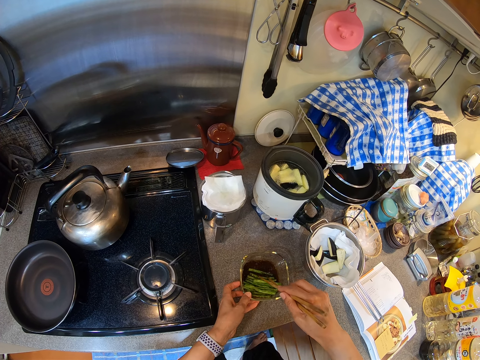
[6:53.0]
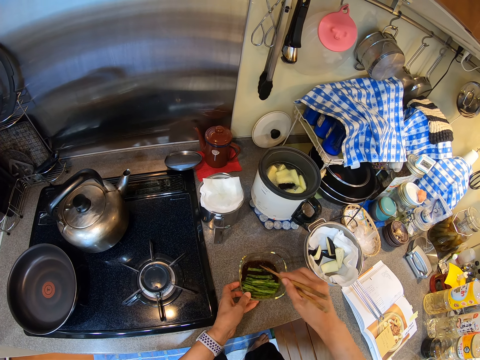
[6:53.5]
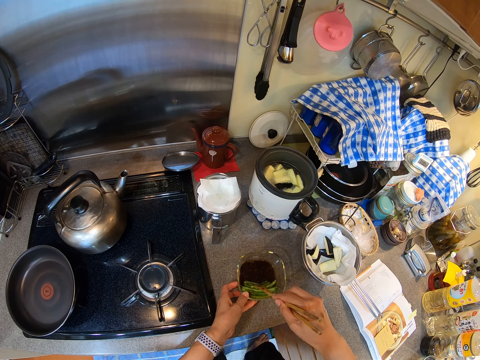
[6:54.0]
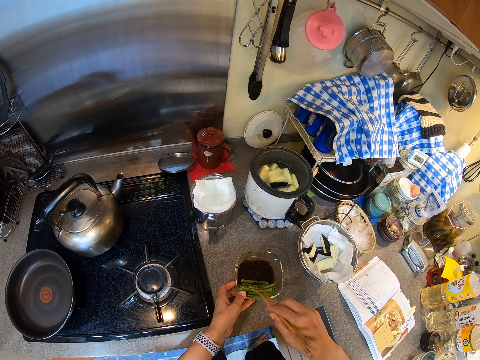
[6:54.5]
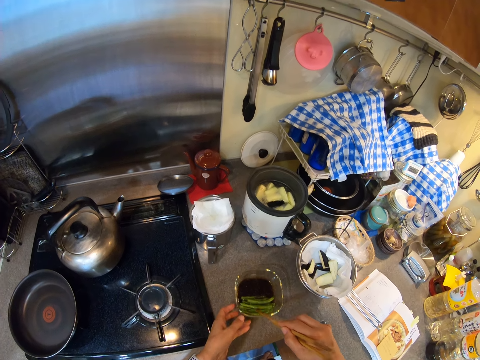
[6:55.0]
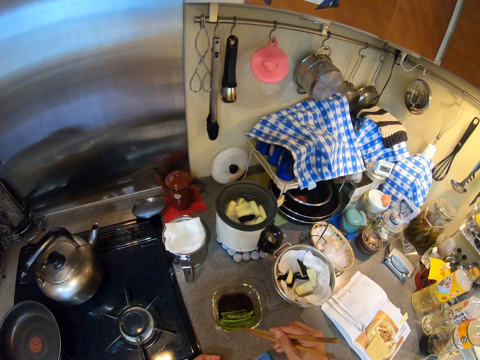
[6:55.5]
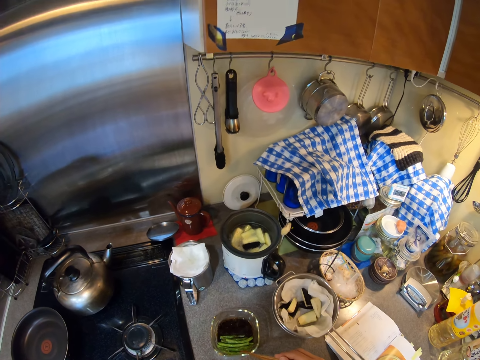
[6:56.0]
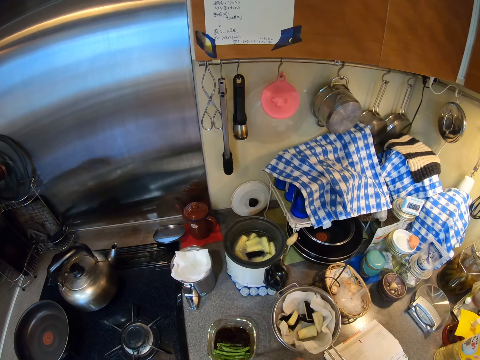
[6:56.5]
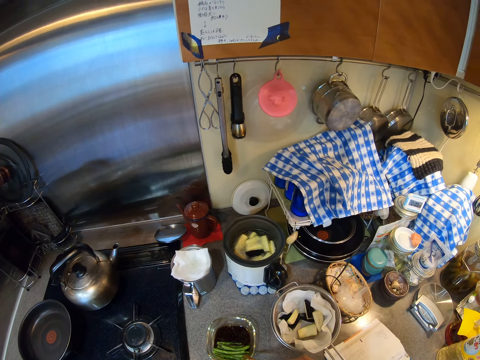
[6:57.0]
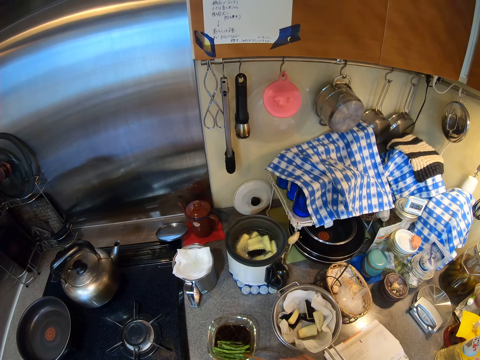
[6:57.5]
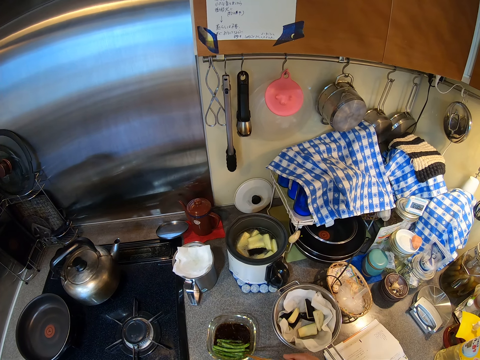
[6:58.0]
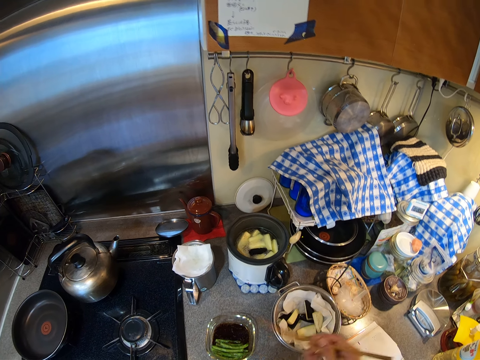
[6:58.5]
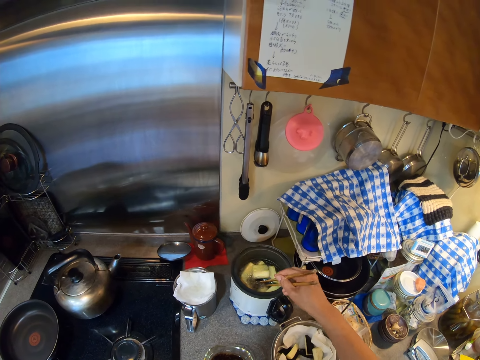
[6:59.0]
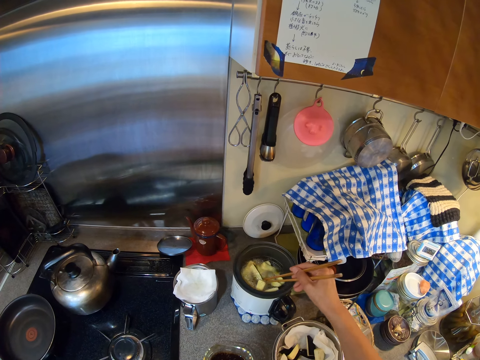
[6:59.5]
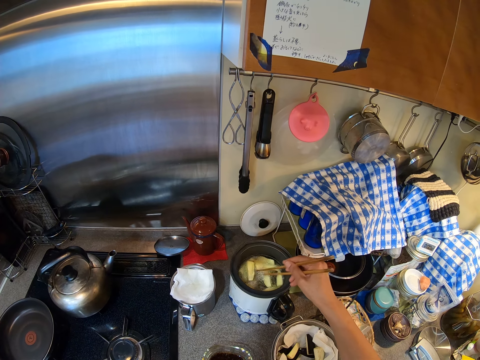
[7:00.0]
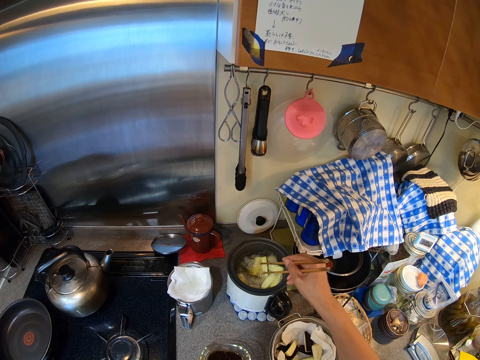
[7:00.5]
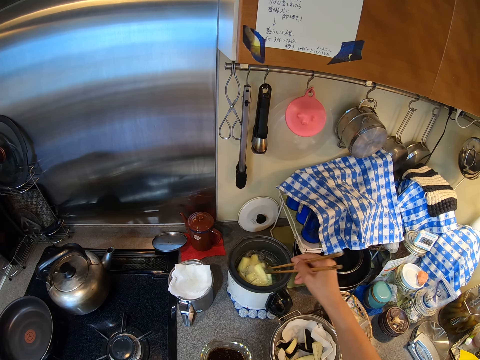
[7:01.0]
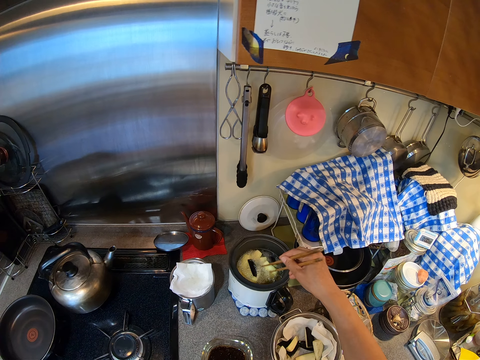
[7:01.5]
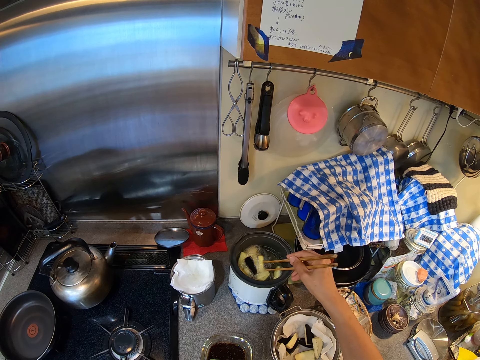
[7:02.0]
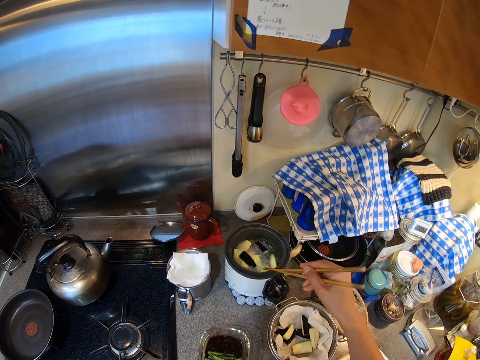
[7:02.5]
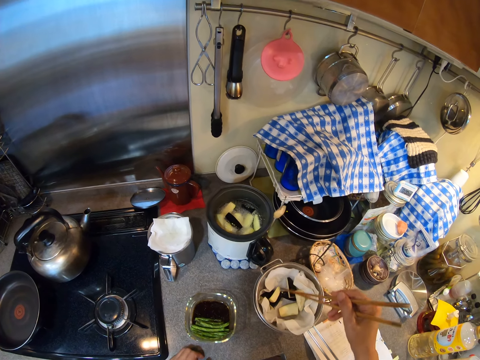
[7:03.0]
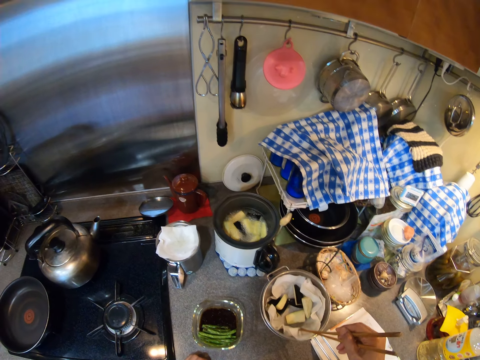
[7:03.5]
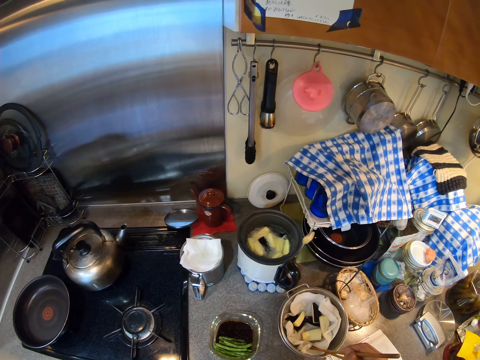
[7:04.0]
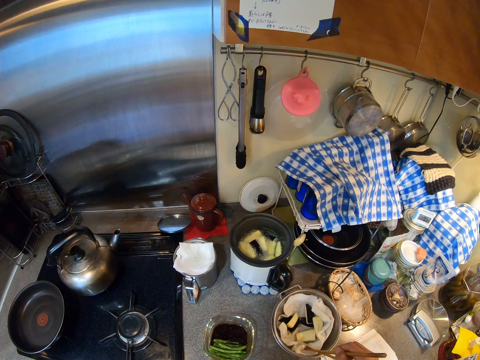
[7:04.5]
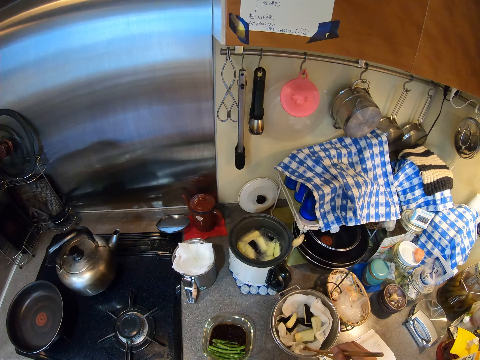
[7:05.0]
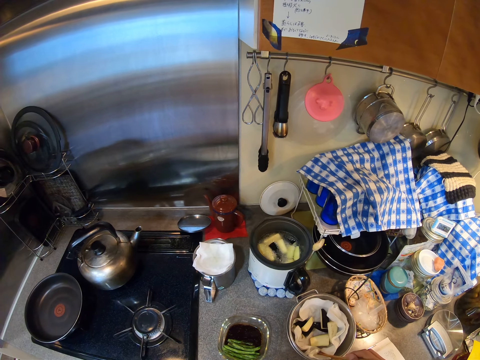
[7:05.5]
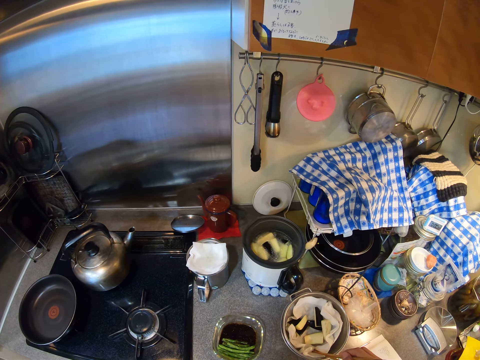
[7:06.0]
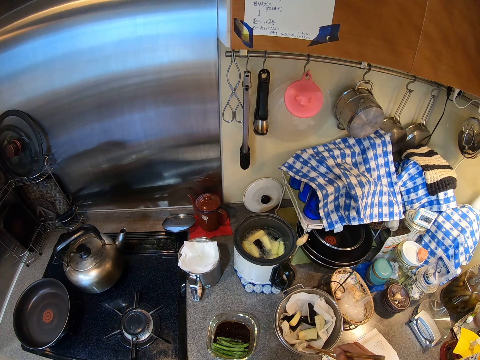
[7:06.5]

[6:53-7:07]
The camera wearer moves the left hand back. They stir the vegetables in the deep fryer. They stare at the eggplant. They lift the sticks up. They stare at the vegetables in the deep fryer. They put the sticks in the pot. They knock the sticks.

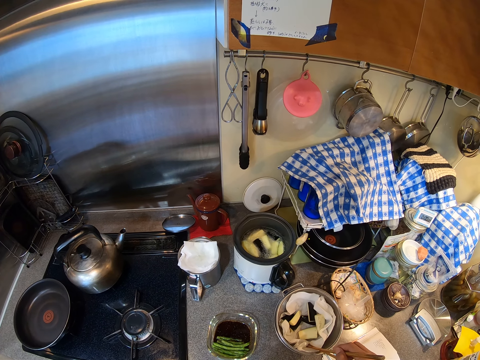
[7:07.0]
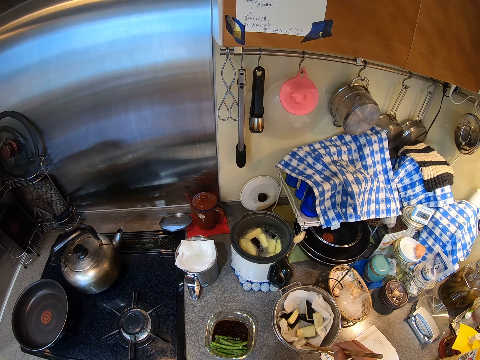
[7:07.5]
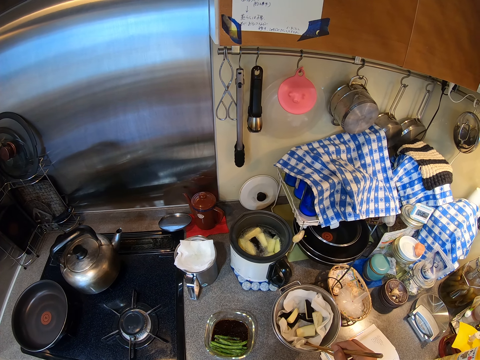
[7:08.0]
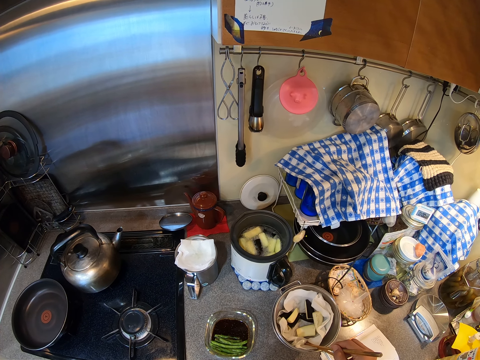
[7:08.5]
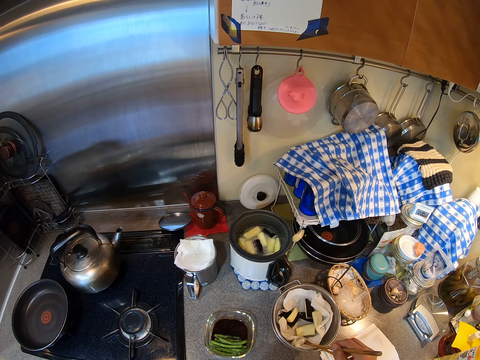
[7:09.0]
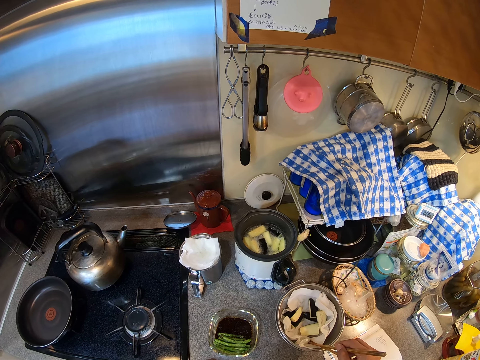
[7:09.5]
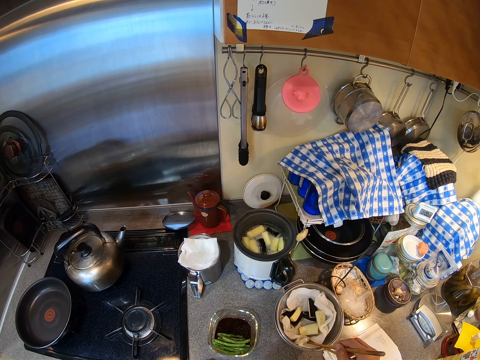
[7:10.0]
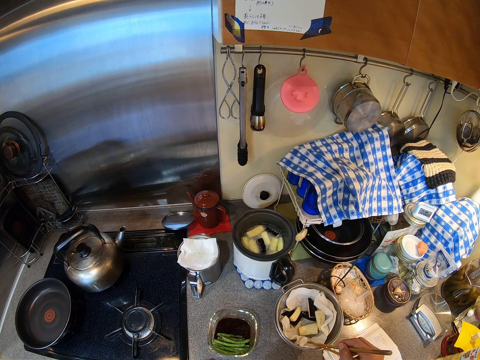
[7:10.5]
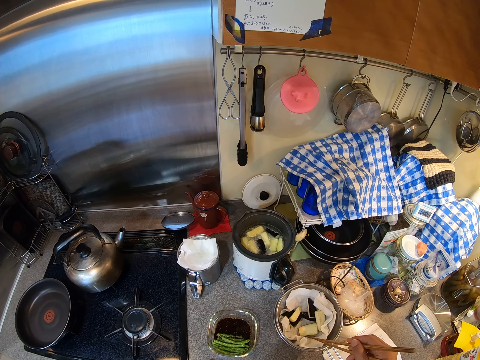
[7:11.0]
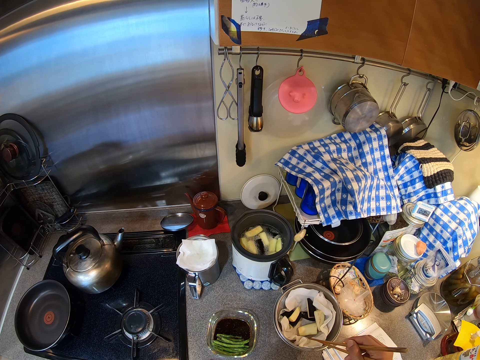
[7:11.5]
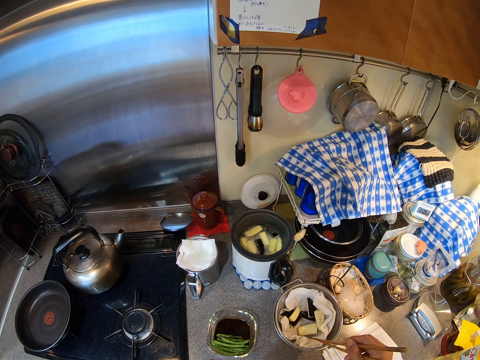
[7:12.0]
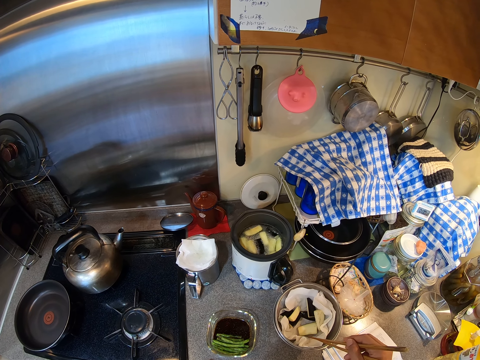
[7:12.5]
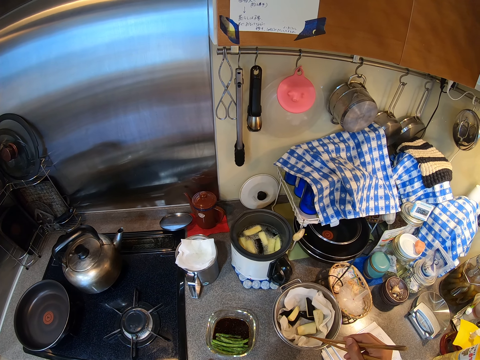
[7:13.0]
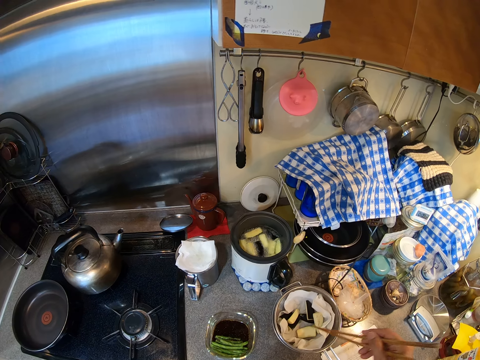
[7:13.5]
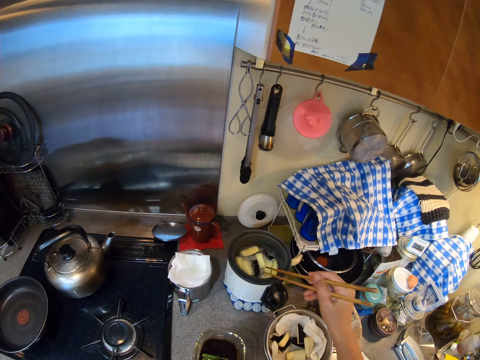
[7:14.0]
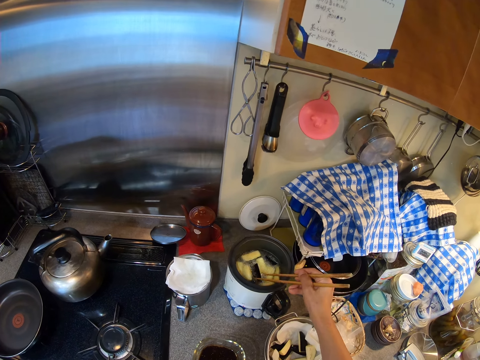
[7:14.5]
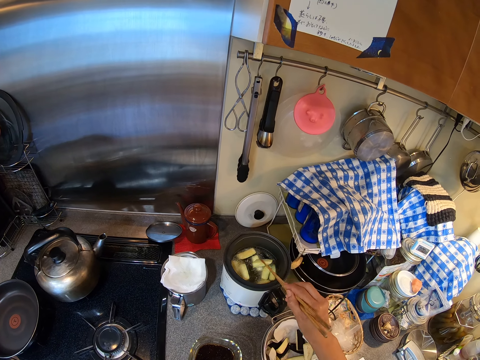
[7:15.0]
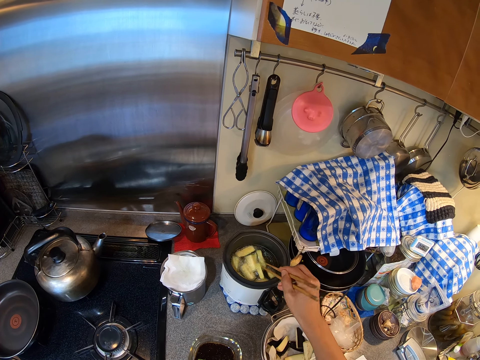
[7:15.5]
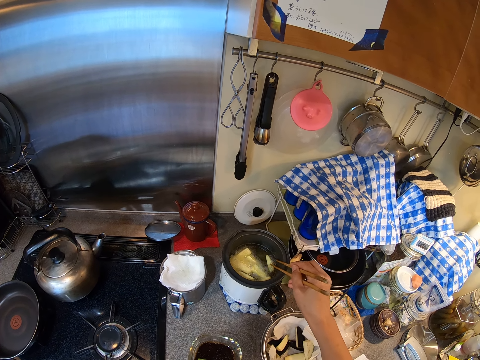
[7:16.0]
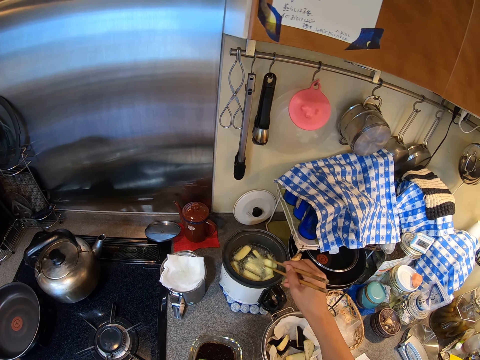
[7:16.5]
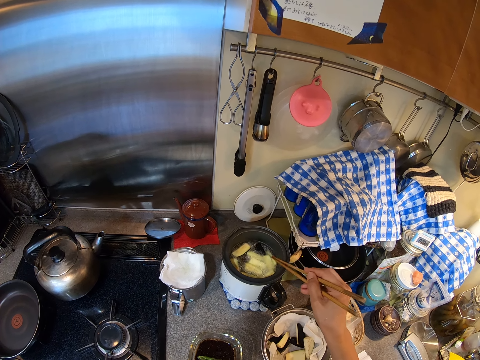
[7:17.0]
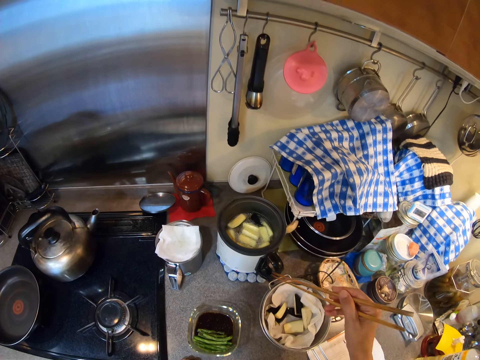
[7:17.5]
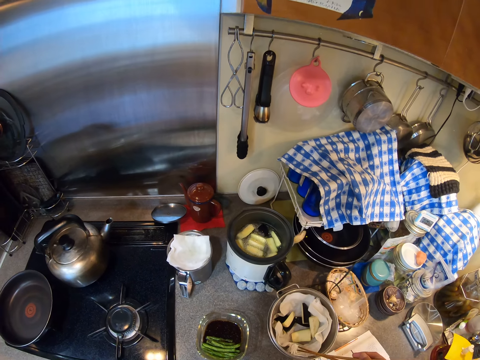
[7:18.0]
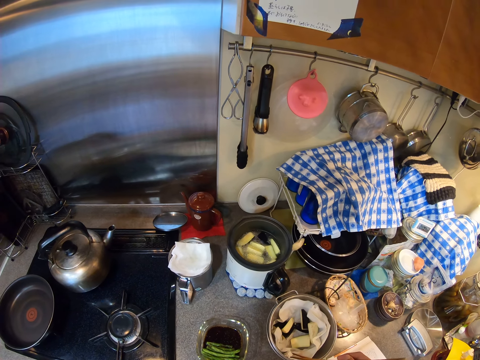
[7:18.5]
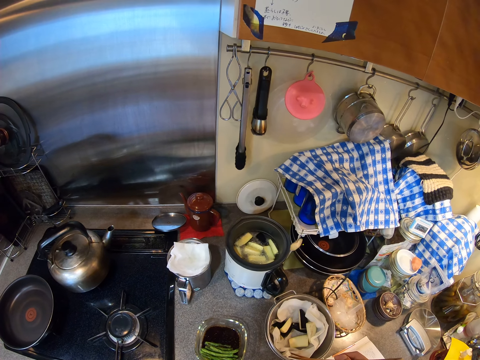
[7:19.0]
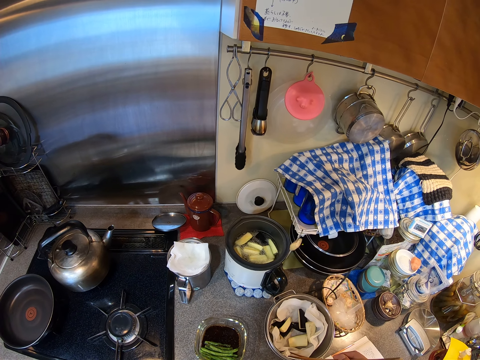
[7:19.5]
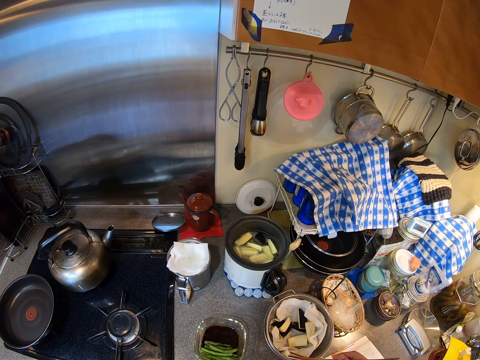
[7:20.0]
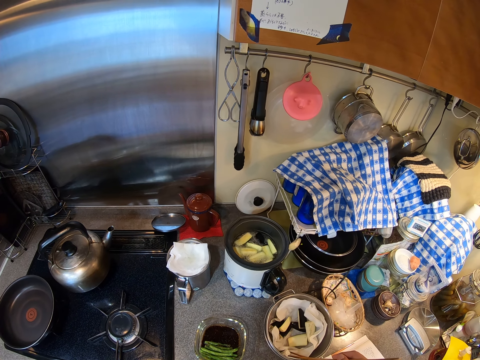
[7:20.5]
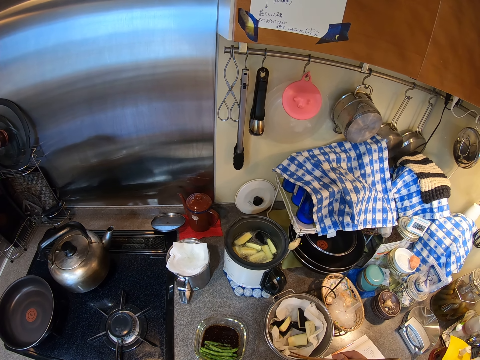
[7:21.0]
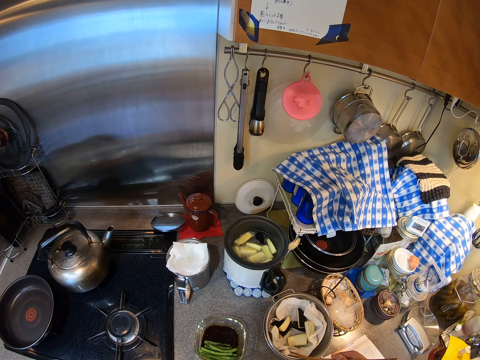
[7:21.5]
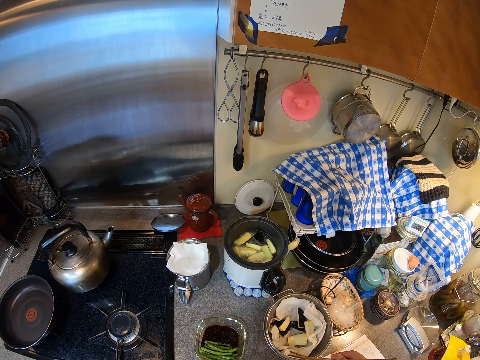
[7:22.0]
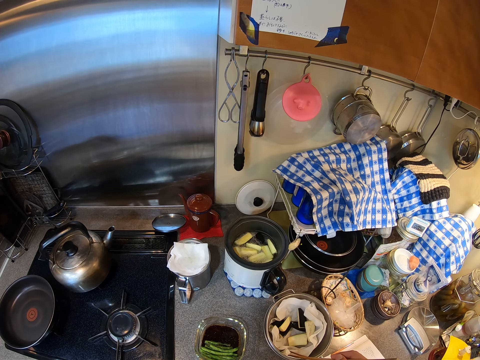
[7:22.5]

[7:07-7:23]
The camera wearer stares at the pot. They stare at the eggplant. They lift the pot up. They stir with chopsticks. They knock the sticks. They put the sticks in the pot. They stare at the eggplant.
